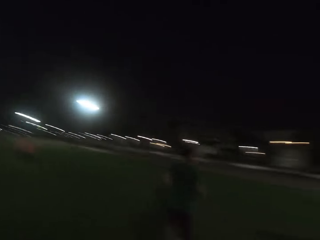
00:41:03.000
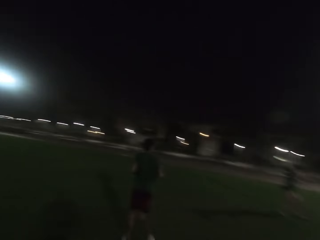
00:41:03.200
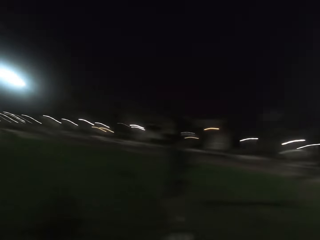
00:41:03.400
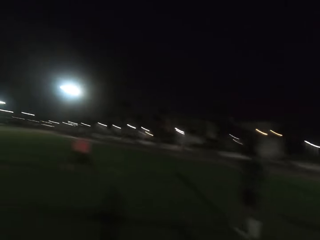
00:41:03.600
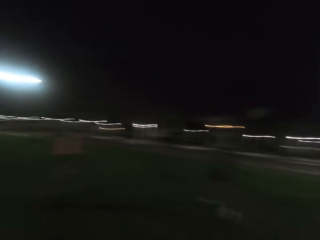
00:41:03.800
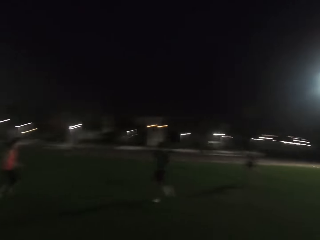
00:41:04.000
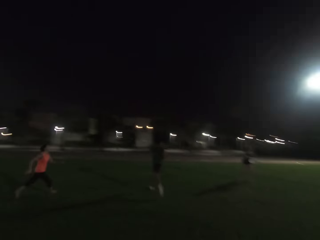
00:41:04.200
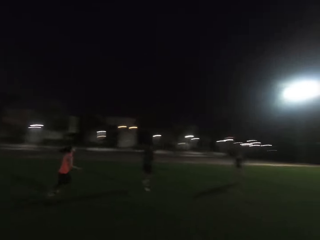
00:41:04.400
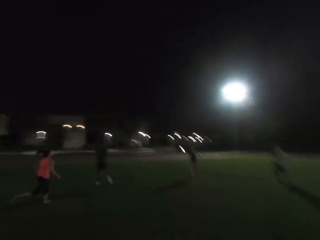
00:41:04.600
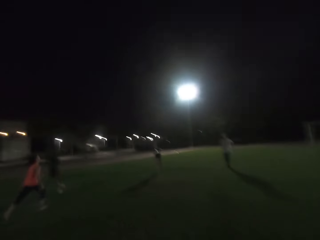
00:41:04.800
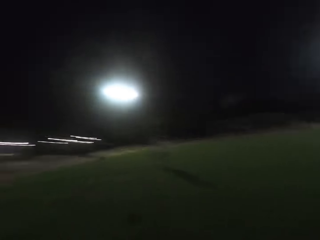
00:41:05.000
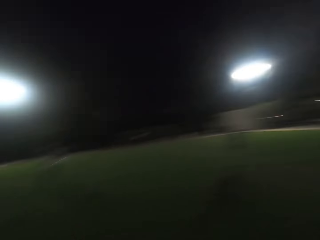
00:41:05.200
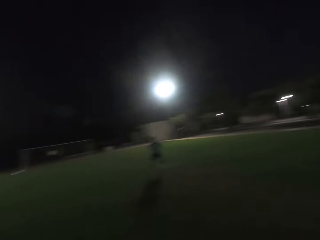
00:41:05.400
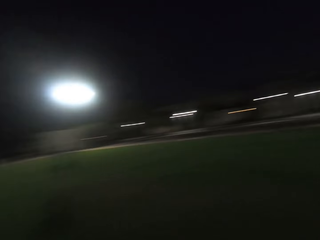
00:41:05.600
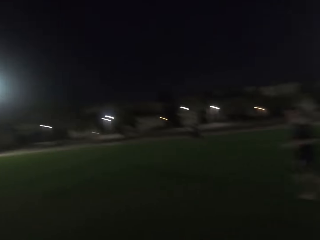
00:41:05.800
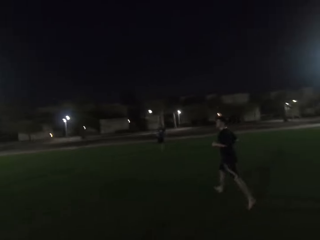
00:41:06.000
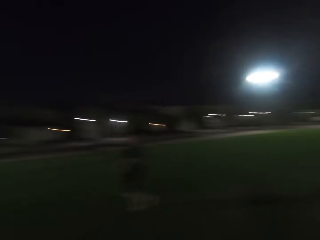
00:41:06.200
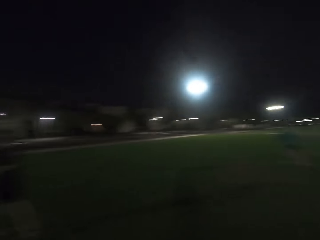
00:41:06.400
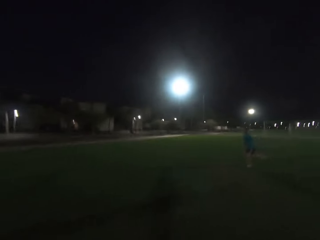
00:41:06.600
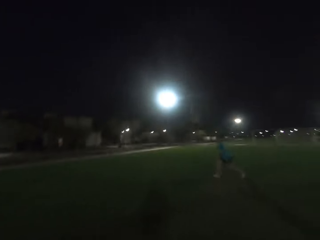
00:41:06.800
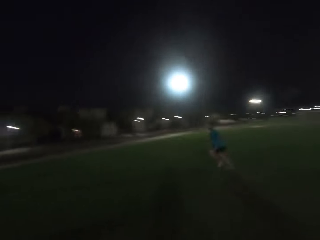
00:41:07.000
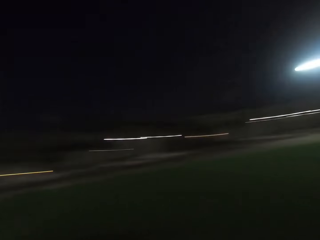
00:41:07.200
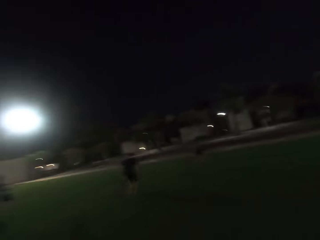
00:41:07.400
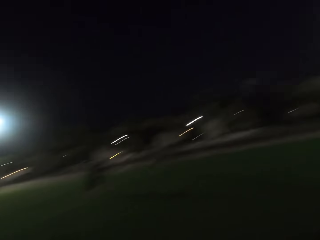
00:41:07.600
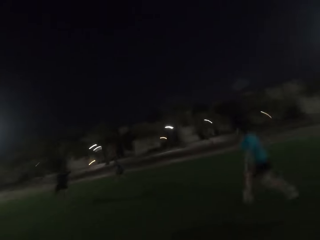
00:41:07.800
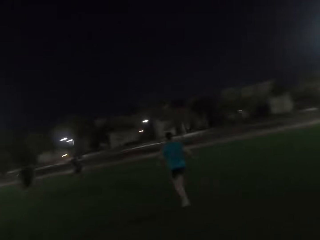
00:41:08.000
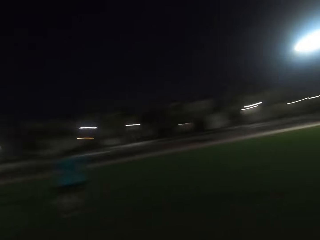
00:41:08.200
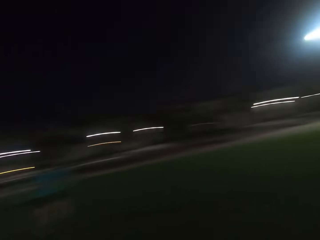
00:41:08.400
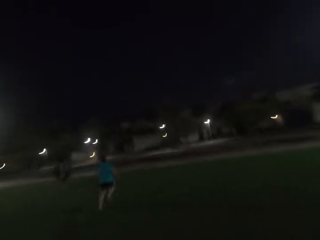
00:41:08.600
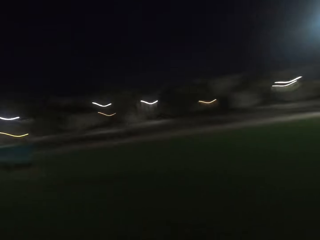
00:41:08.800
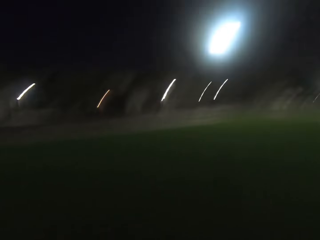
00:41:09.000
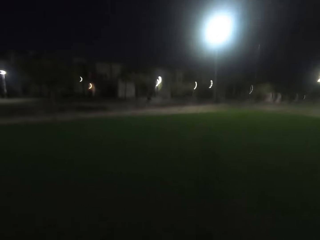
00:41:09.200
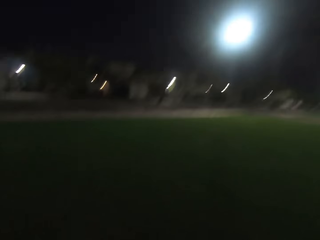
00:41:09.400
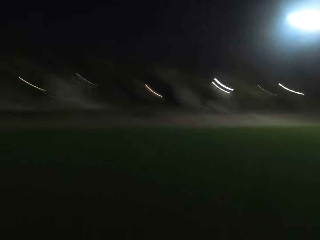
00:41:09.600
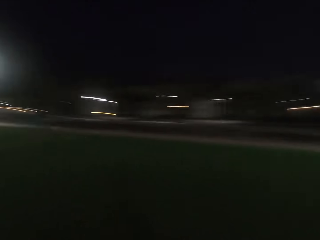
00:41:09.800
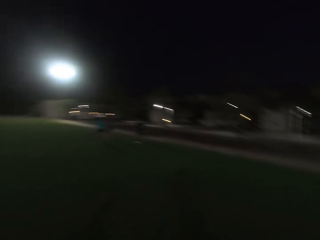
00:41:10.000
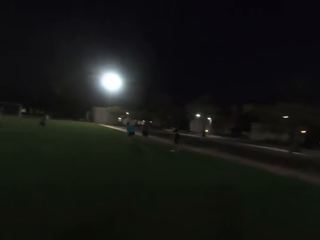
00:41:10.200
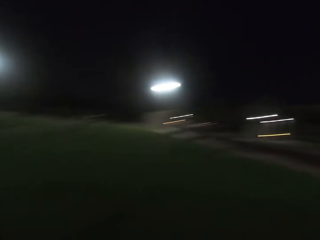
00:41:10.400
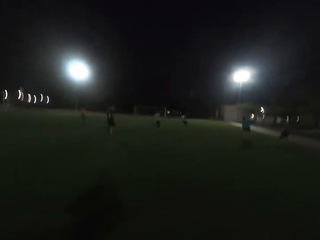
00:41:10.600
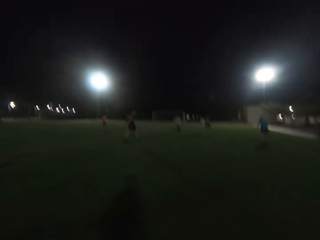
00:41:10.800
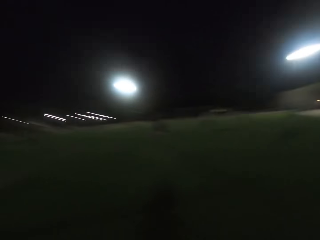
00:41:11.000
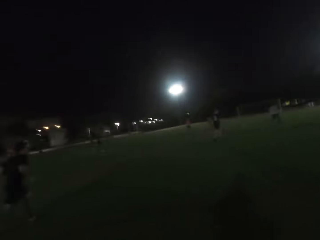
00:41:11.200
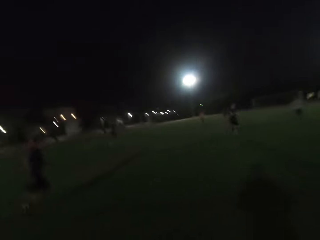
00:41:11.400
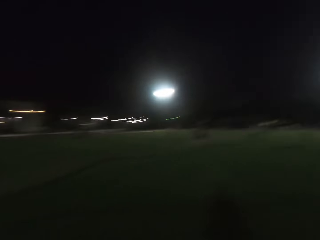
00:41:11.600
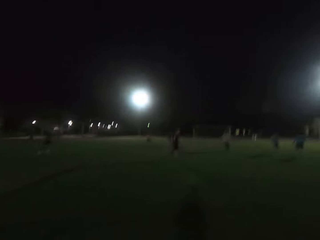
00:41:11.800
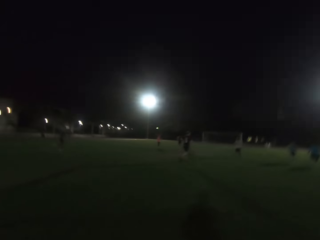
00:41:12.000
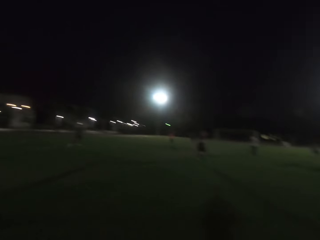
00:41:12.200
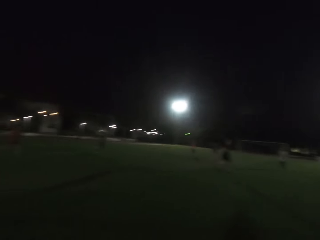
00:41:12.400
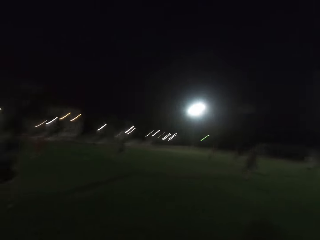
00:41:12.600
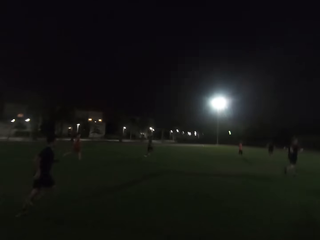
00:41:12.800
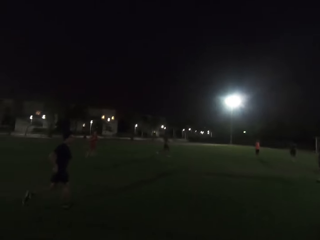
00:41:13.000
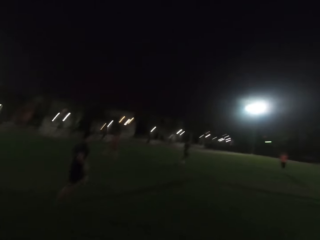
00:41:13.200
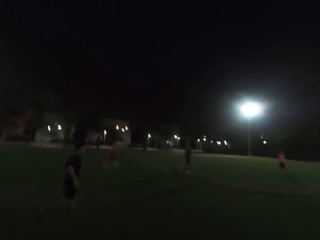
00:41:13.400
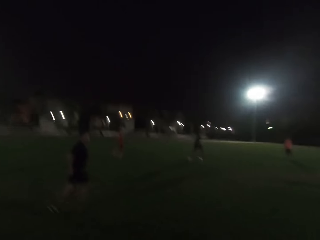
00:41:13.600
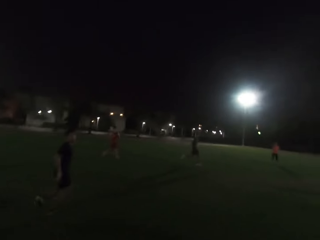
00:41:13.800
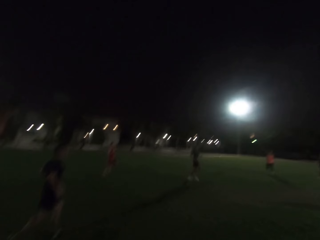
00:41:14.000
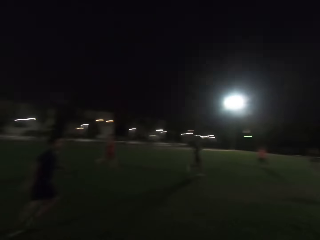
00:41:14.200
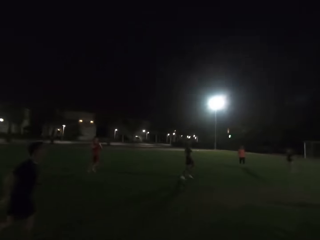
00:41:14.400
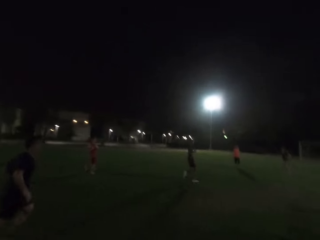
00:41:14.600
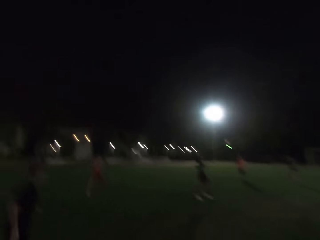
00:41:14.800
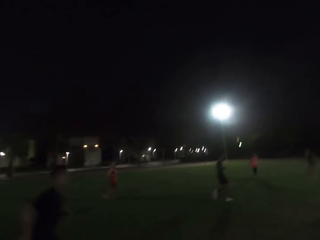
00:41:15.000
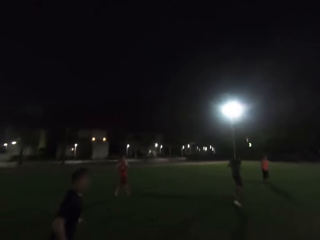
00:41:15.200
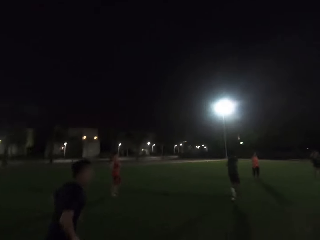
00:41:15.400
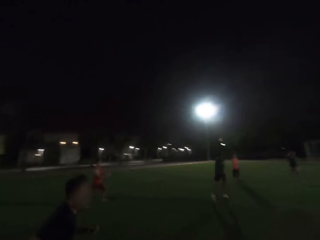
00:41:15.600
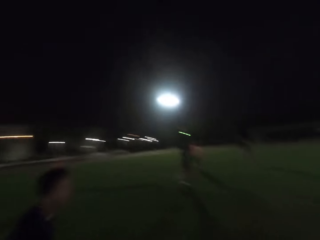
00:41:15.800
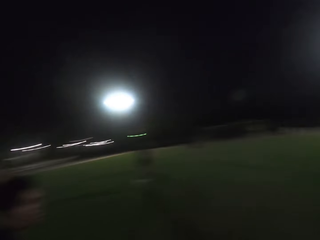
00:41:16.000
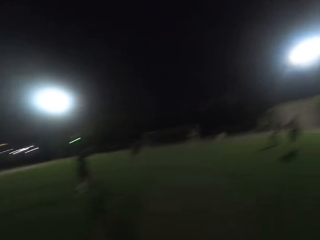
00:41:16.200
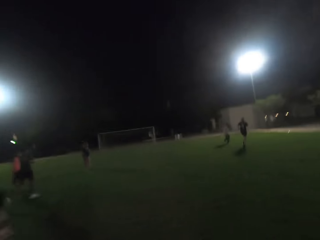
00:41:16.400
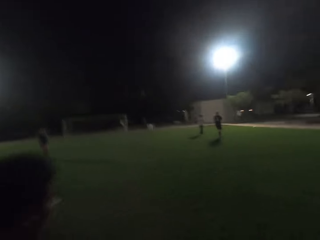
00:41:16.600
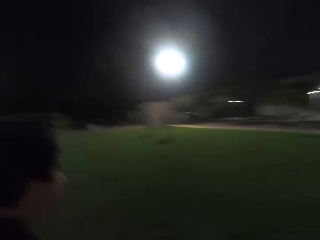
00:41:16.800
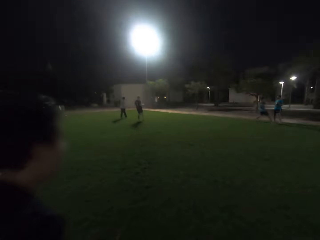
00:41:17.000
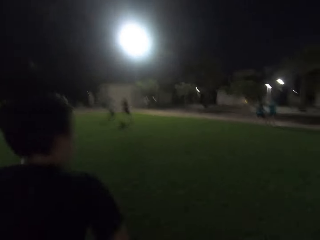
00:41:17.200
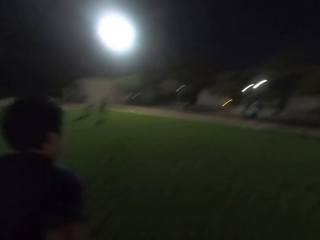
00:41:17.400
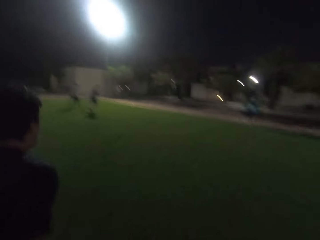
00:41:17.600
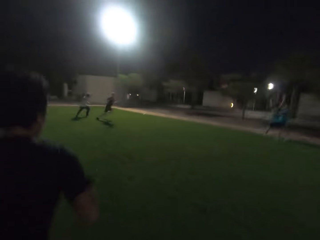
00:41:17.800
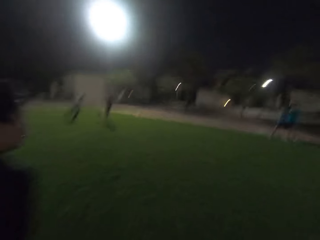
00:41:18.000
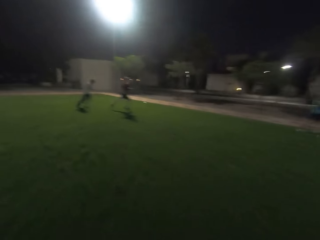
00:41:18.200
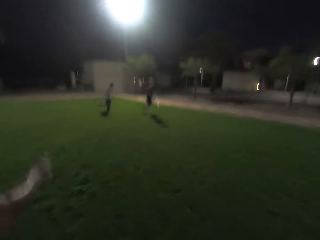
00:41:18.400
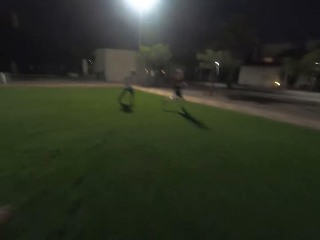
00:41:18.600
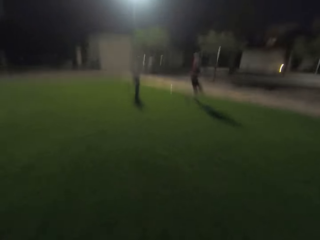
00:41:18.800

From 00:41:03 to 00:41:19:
A woman runs. The camera wearer runs on the field and turns around on the field. Another woman runs. The camera wearer runs on the field. A man walks. Another man runs. Another man runs. Another man runs. Five persons run on the field. The camera wearer runs on the field. Another man runs on the field.

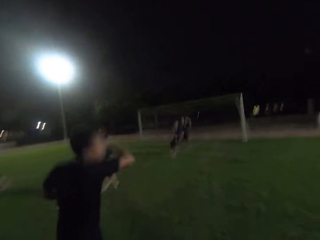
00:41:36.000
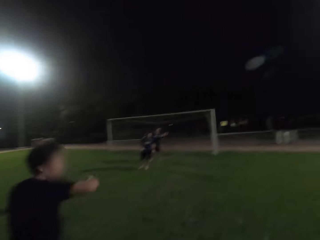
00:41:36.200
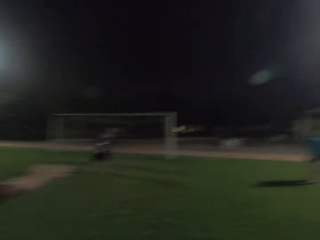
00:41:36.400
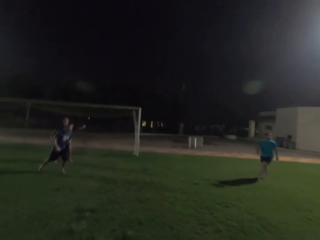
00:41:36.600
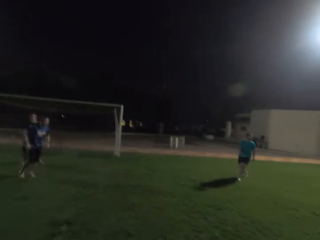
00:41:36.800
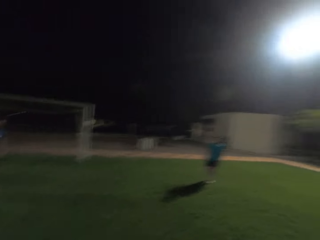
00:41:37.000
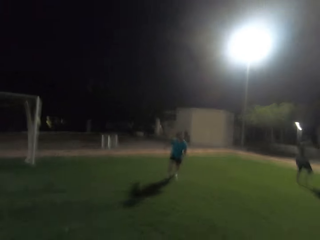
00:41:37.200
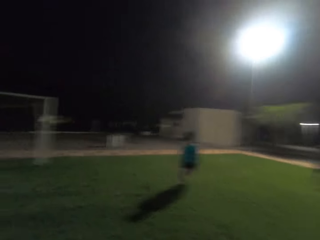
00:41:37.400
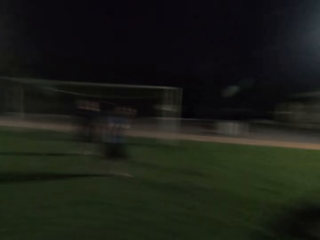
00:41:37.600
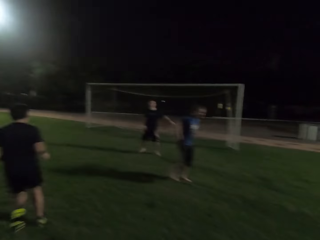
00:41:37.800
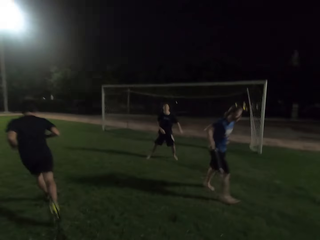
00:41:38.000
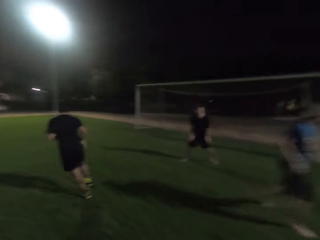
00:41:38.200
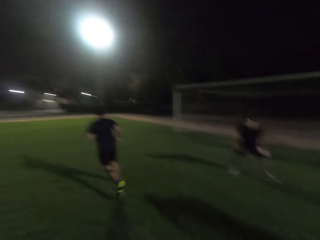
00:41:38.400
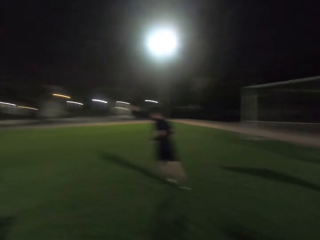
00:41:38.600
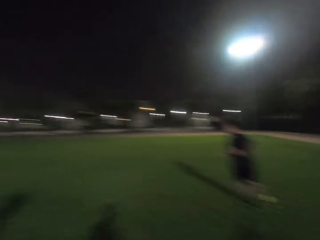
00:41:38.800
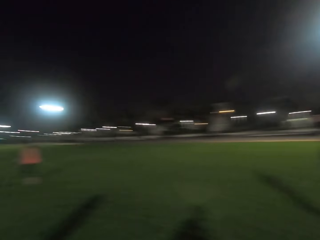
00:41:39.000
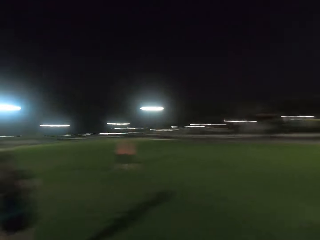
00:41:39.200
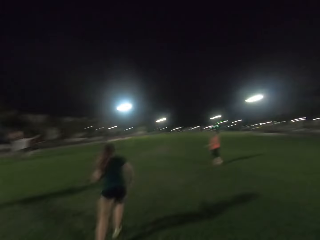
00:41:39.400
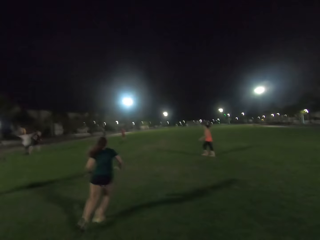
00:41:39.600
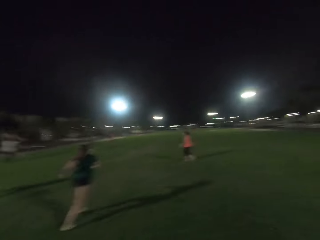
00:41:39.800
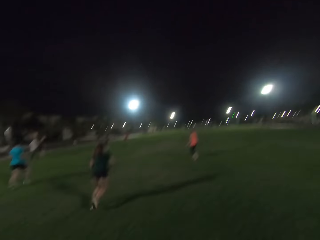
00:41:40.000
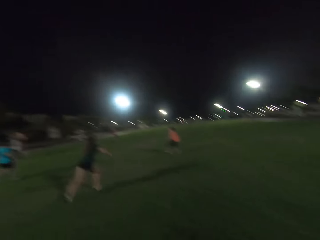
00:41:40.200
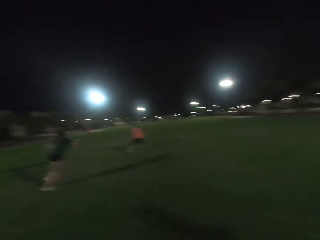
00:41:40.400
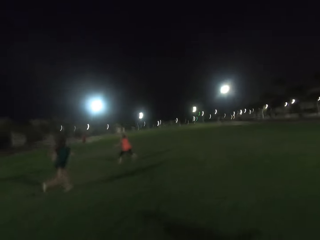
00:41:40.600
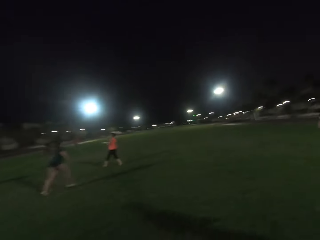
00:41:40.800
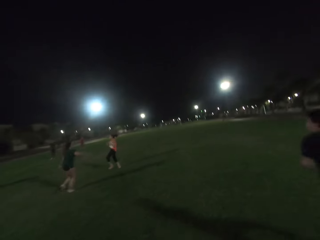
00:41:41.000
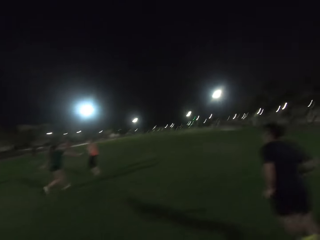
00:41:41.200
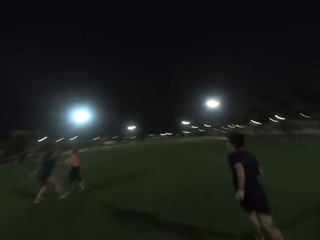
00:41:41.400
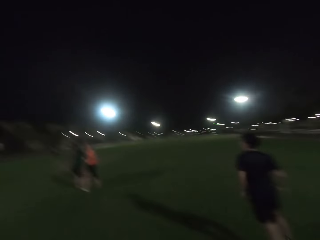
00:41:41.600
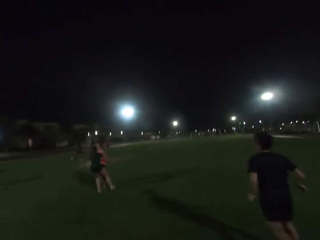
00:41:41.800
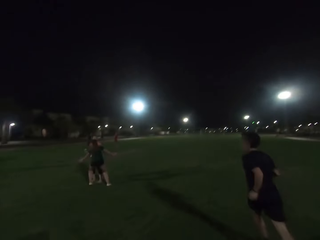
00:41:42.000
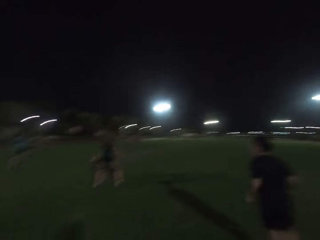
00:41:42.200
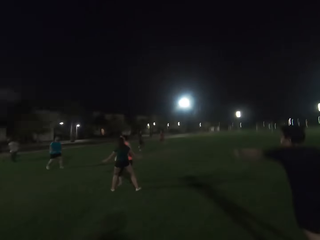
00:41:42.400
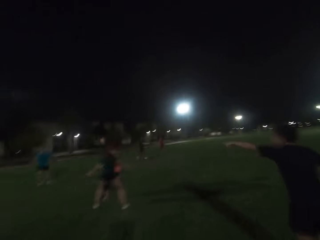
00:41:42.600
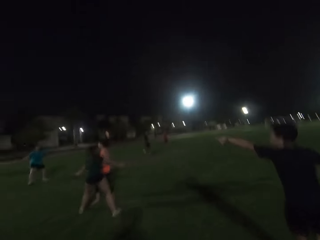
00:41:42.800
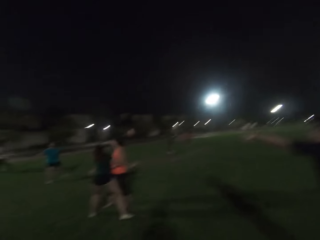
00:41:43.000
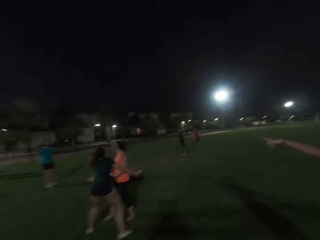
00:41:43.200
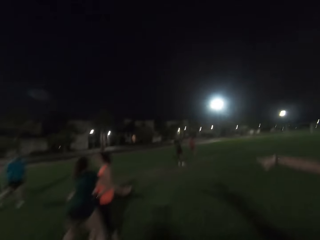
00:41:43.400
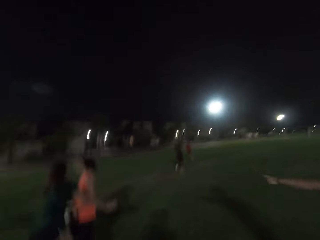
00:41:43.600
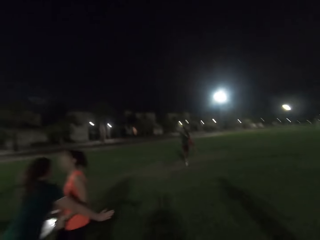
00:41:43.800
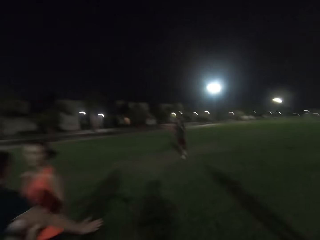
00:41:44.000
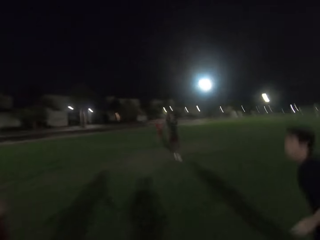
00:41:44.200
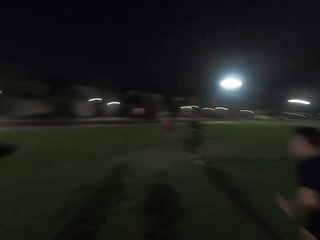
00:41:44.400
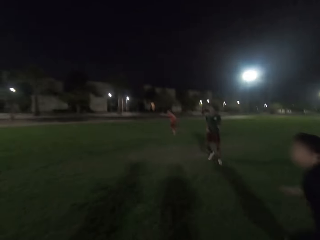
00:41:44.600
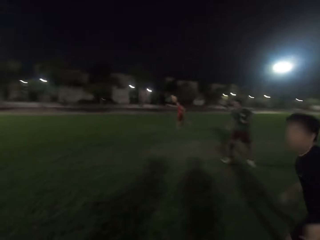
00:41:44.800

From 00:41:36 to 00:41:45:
The camera wearer turns around, runs on the field. A man runs on the field. Another man runs. The camera wearer runs on the field again. The first man runs on the field again. The camera wearer turns around and runs on the field. A woman runs on the field. Another woman catches a frisbee. A woman holds something. The first man runs towards the first woman and the other woman. The first woman blocks the other woman. The camera wearer runs towards the first woman and the other woman. The first man points. Another man runs.
